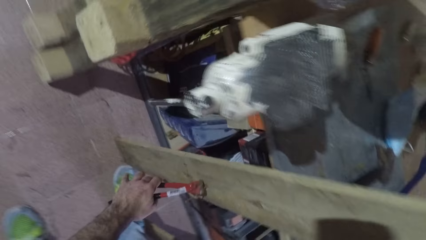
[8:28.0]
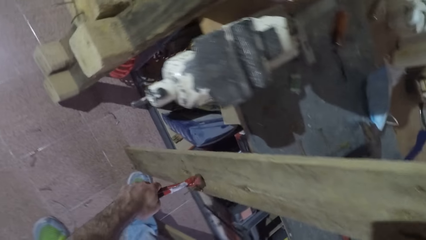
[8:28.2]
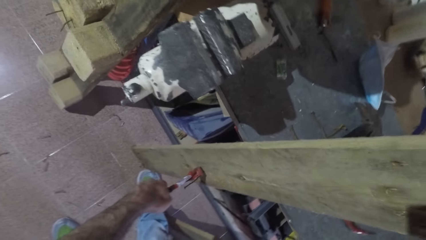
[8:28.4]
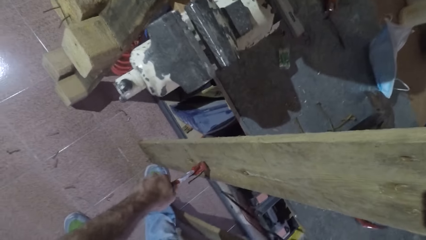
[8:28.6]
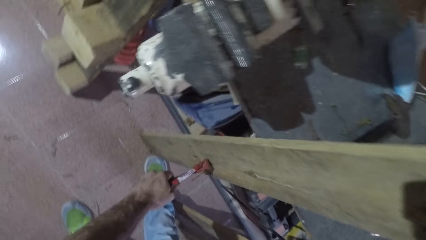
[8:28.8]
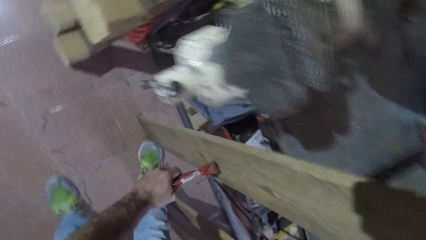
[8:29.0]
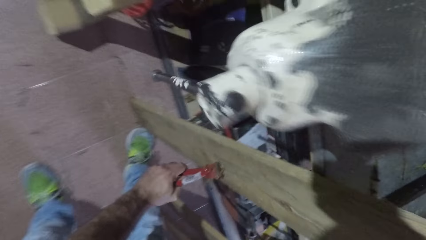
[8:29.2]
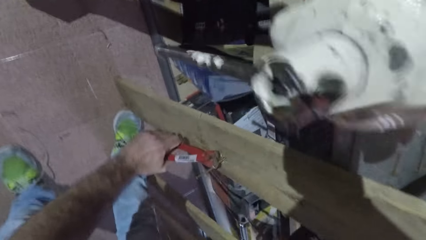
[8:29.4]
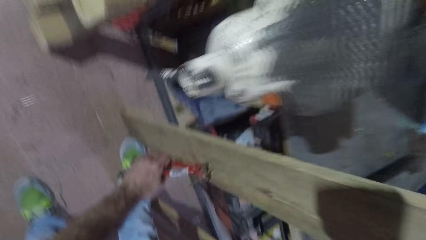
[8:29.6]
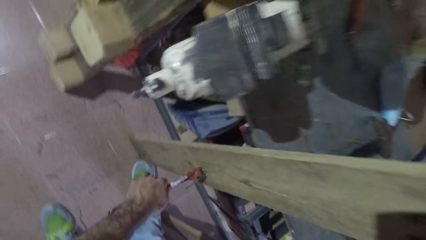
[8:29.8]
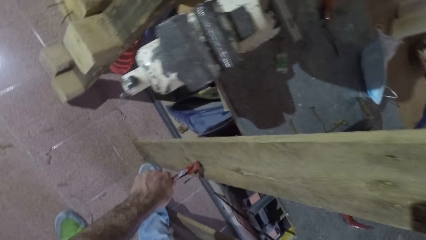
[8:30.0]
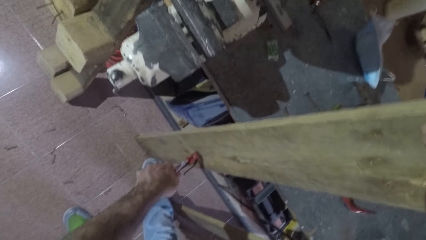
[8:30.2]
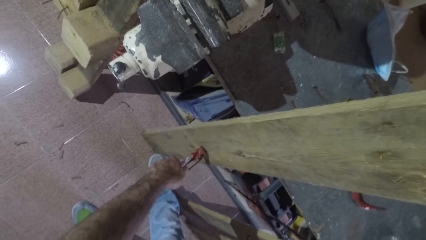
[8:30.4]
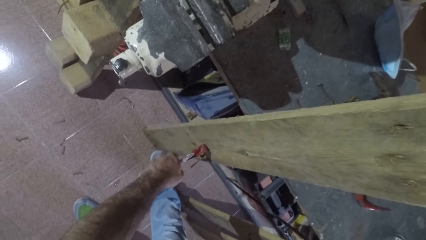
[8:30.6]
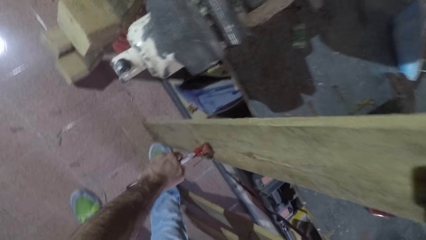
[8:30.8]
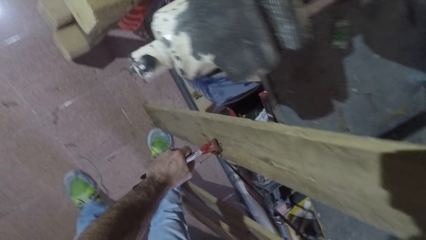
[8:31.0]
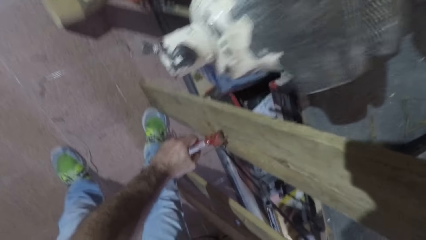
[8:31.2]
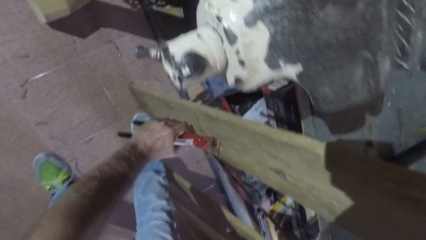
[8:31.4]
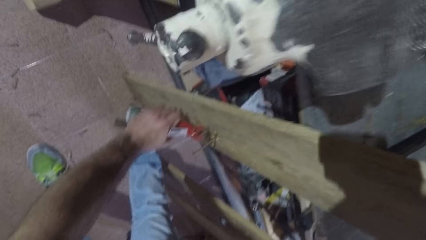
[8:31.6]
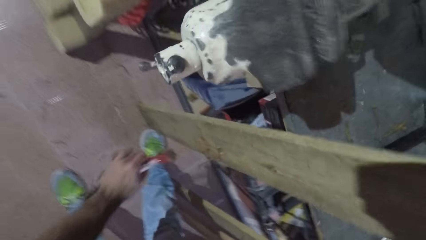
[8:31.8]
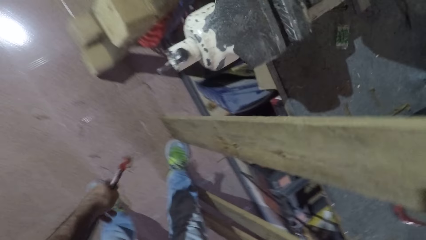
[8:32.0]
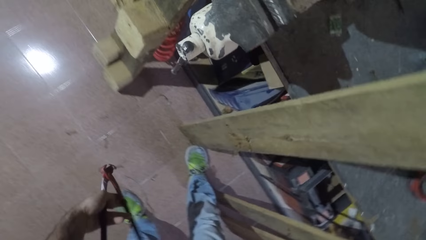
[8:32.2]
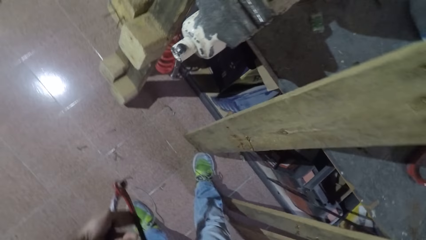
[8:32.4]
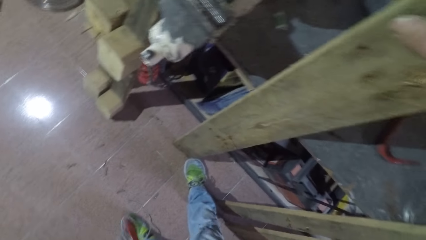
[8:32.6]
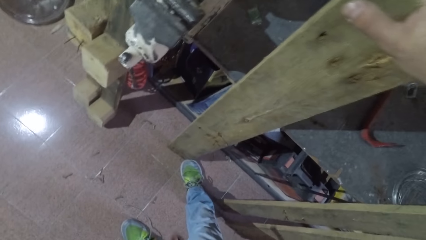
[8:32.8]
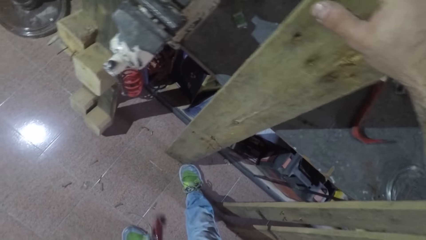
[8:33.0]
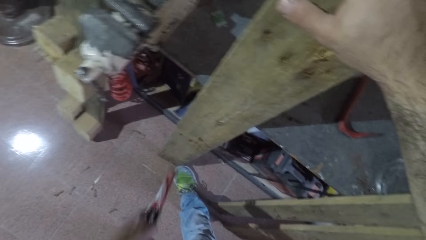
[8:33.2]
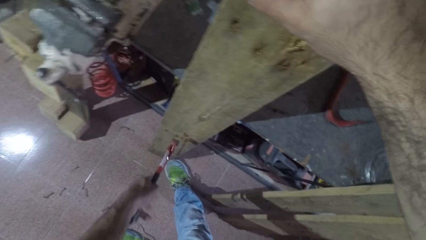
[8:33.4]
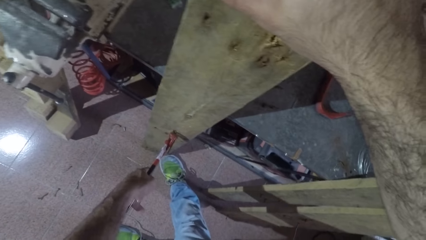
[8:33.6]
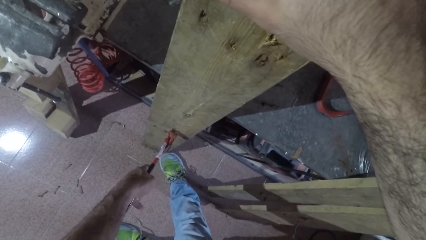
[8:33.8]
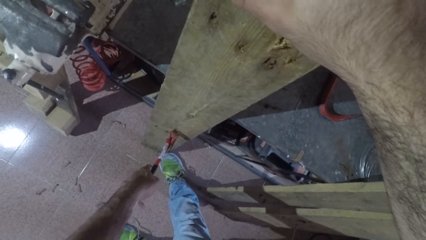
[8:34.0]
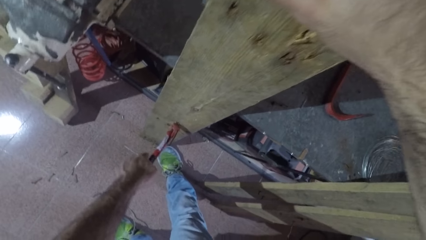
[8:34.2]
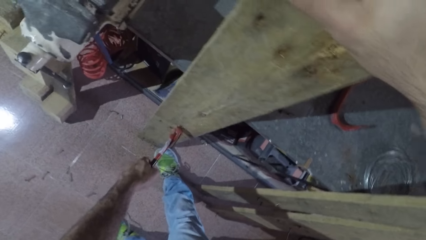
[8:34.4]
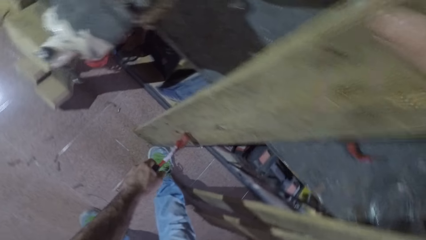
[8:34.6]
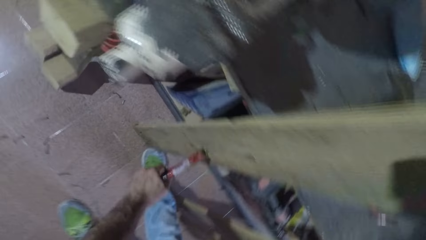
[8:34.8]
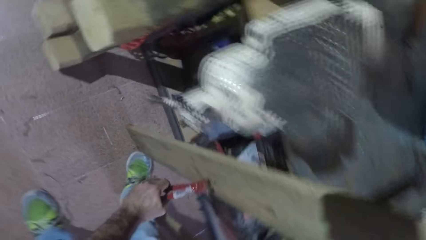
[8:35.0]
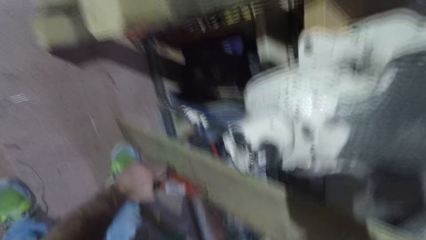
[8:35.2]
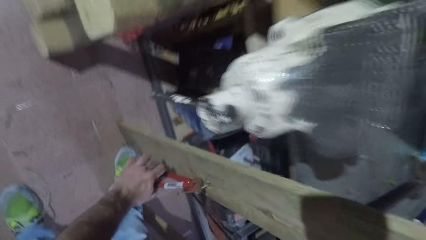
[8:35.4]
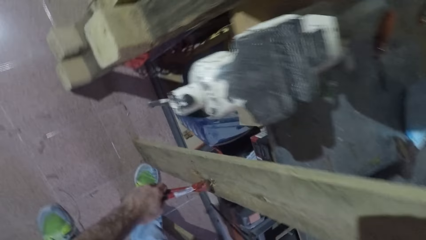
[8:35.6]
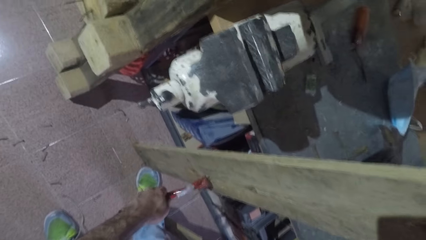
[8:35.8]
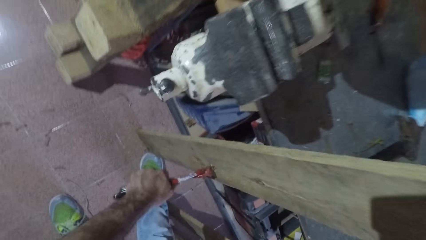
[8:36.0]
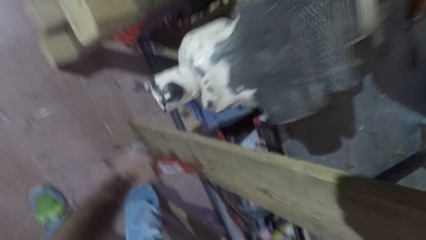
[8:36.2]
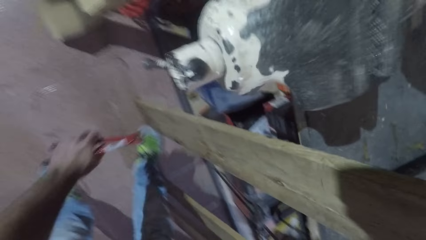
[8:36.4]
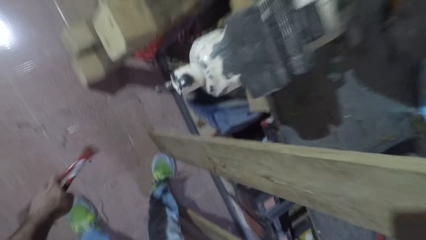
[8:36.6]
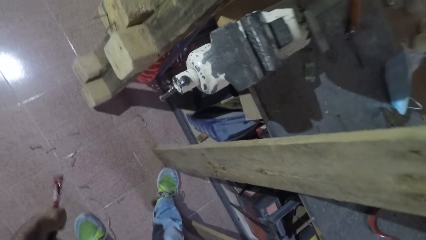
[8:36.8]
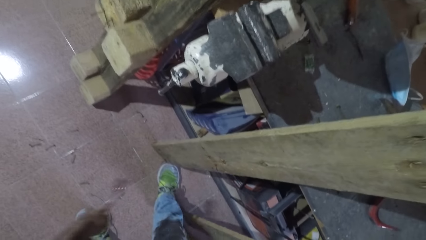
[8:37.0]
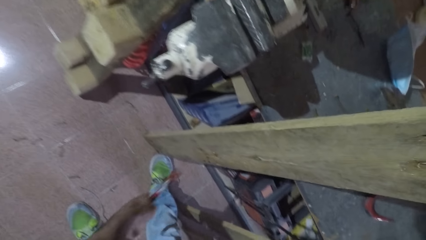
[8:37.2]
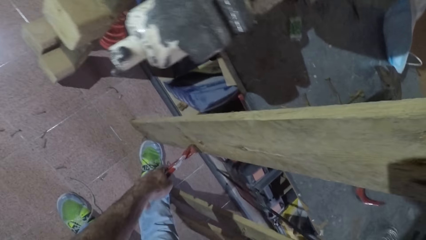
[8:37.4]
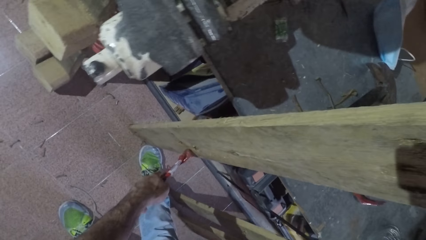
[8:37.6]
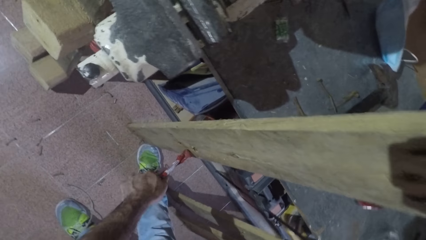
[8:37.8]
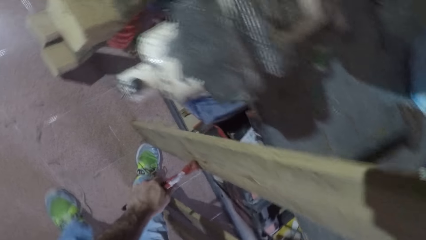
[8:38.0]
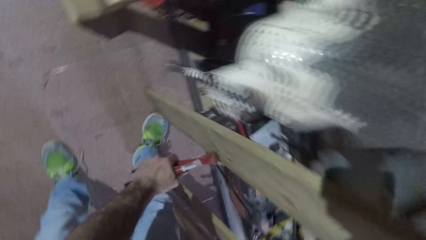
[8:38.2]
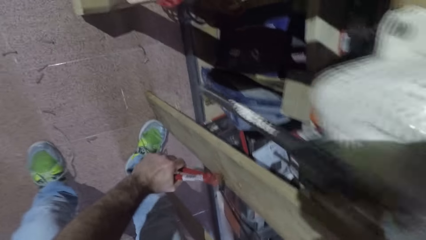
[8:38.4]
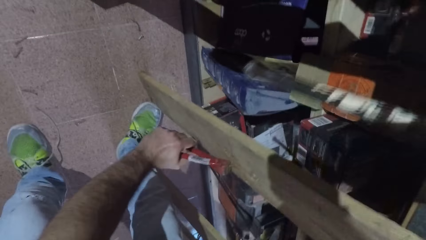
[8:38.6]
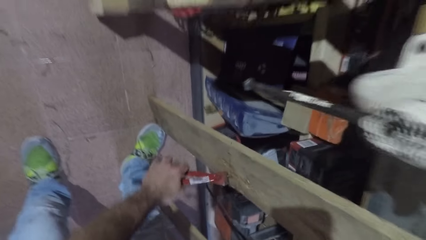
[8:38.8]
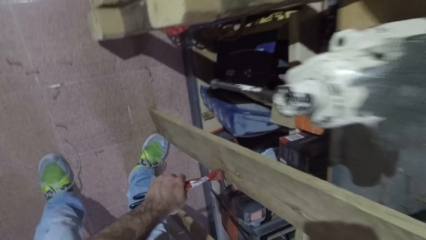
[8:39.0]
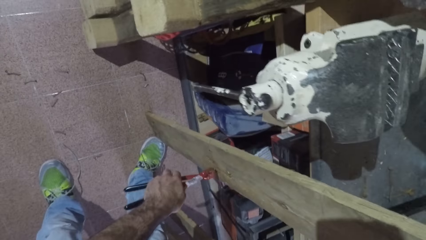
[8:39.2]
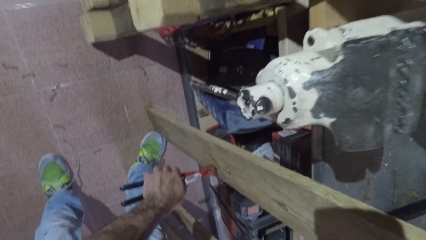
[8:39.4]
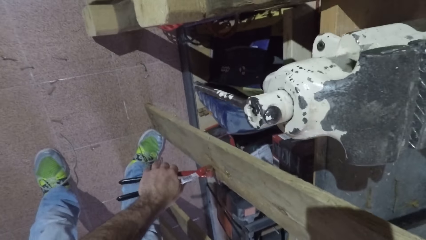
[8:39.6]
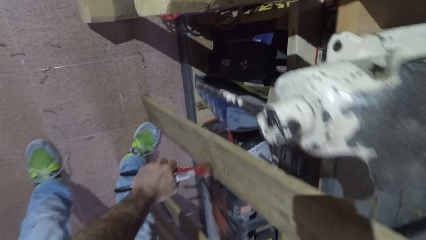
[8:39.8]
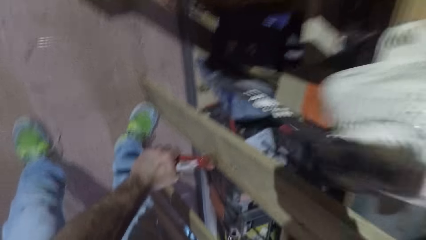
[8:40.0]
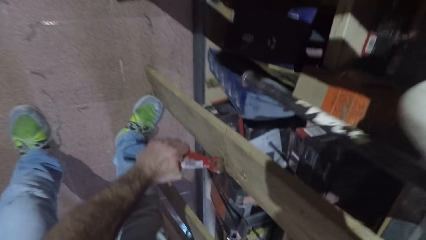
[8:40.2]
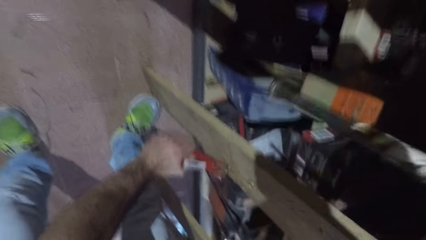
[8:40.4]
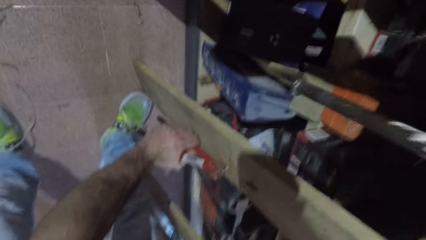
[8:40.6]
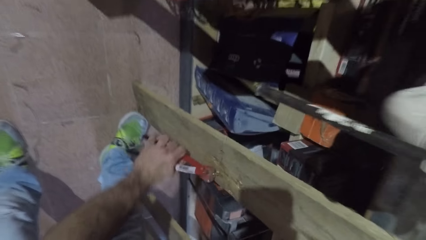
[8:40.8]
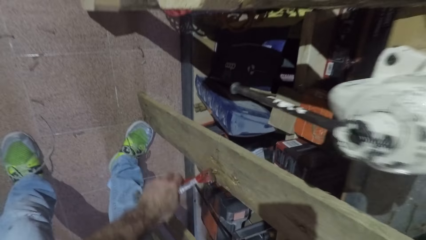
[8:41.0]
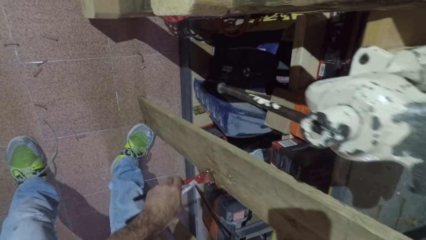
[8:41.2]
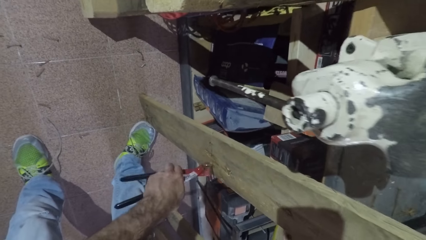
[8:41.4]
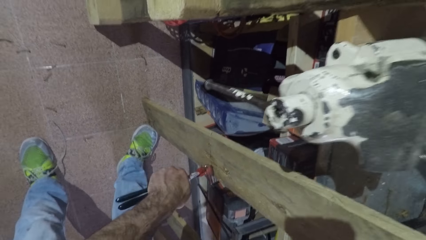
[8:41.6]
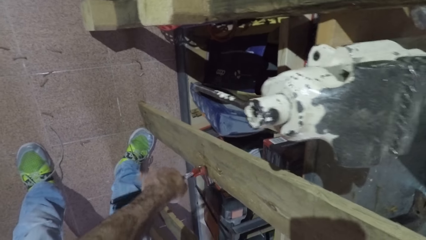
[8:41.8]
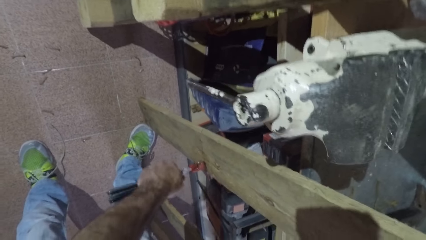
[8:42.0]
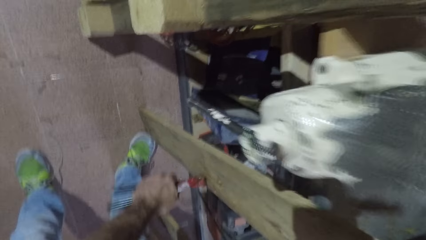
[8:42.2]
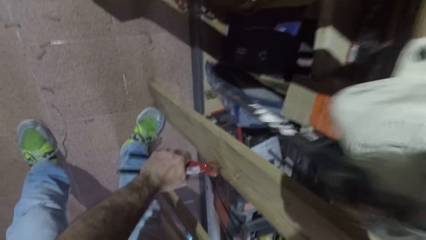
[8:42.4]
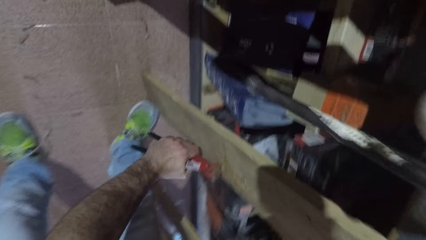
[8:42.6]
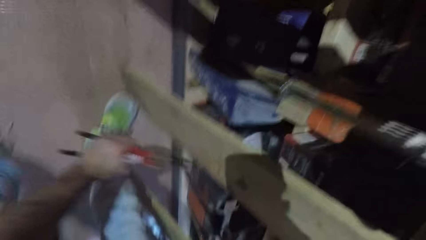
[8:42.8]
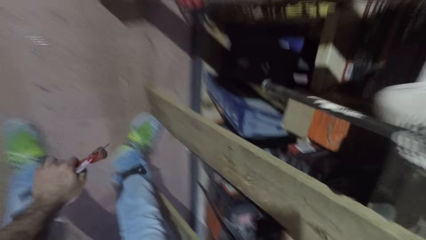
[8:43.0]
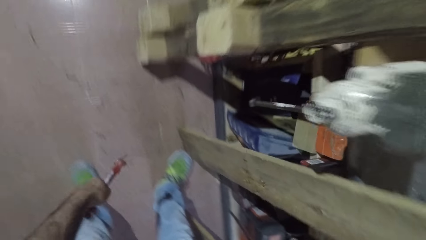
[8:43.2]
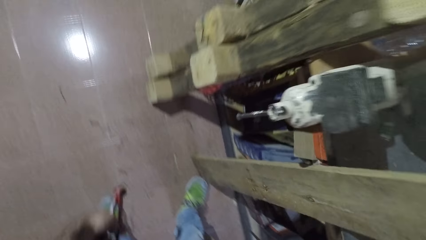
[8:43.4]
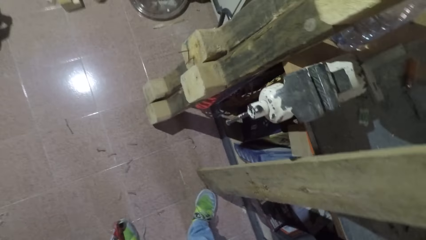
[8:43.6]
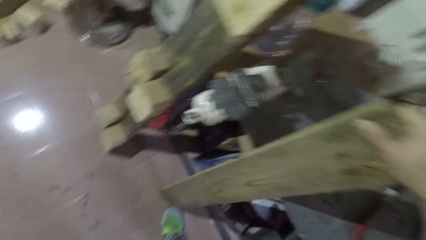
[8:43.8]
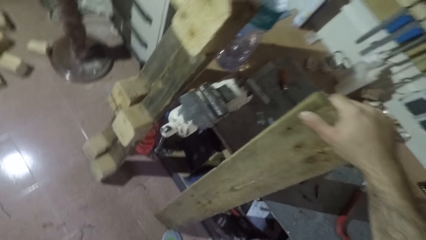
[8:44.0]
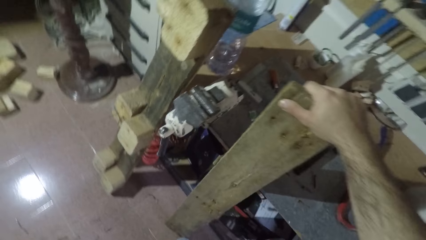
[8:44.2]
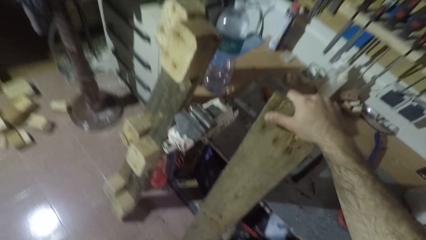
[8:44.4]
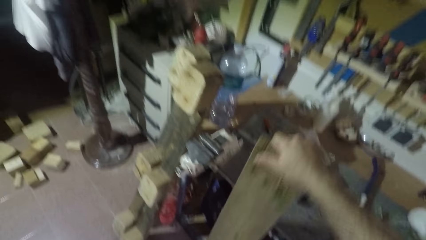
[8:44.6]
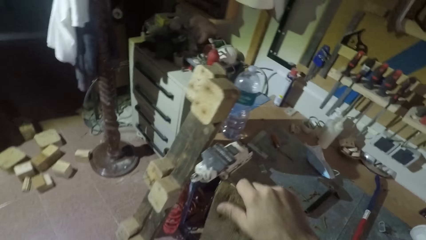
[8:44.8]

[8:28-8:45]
The camera wearer drops the nail on the floor. They remove another nail with the pincers. They drop the nail on the floor. They remove another nail with the pincers. They drop the nail on the floor.
